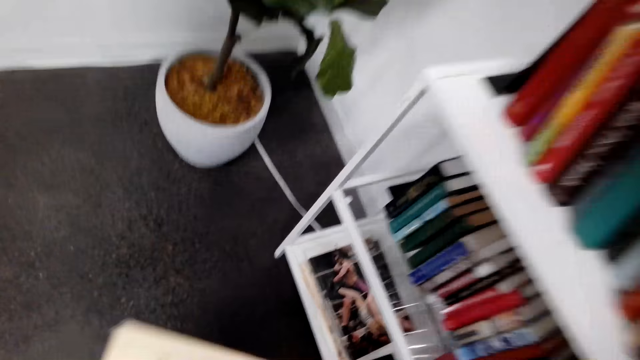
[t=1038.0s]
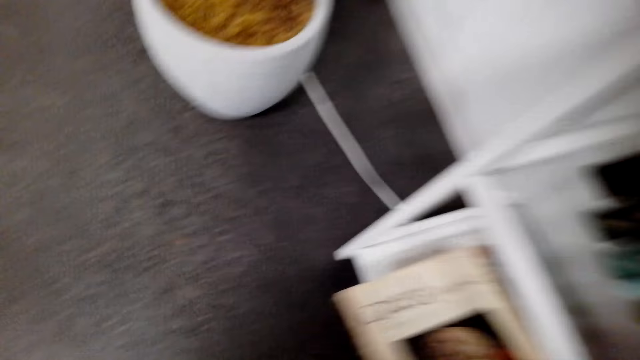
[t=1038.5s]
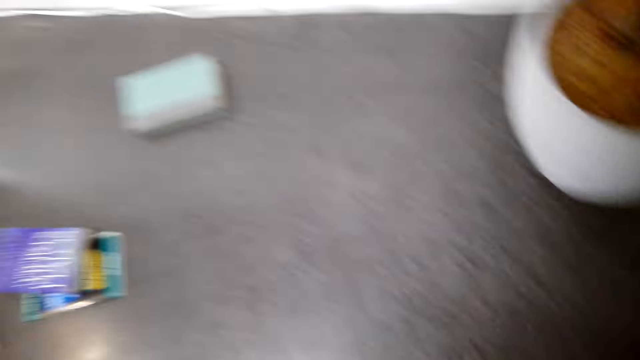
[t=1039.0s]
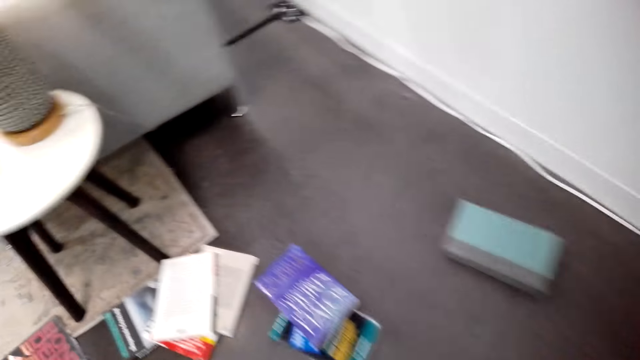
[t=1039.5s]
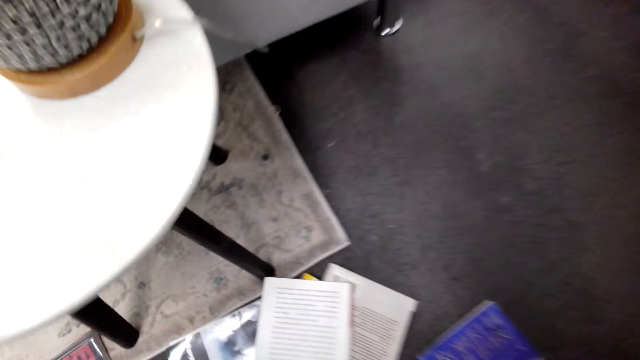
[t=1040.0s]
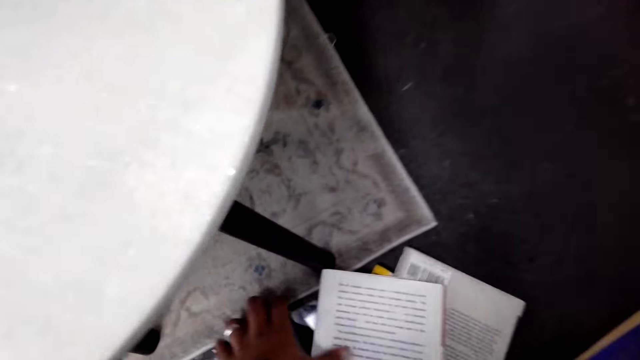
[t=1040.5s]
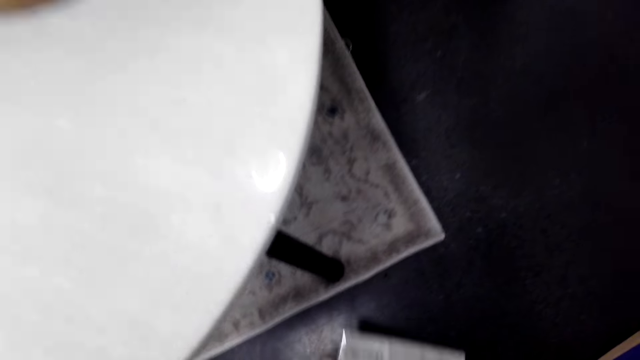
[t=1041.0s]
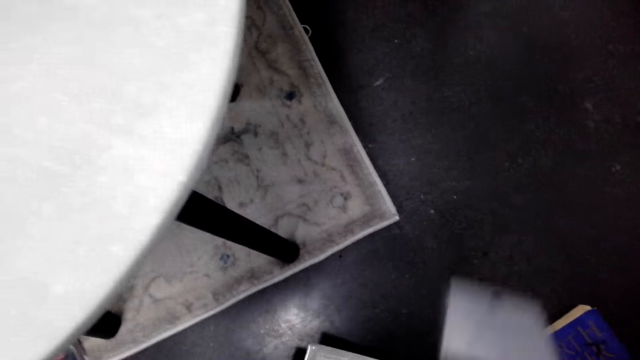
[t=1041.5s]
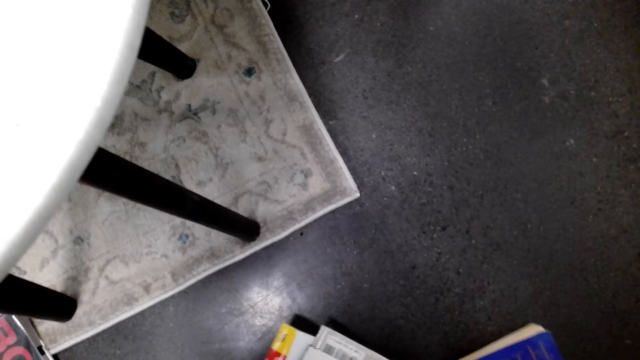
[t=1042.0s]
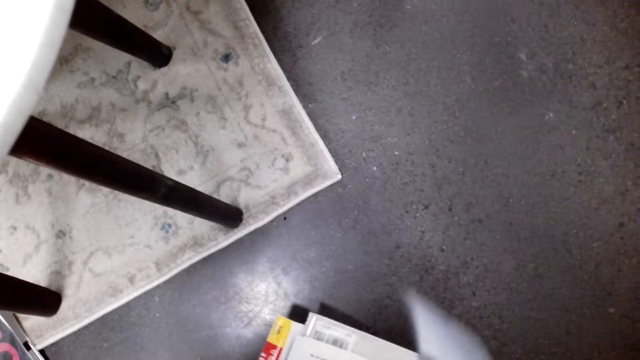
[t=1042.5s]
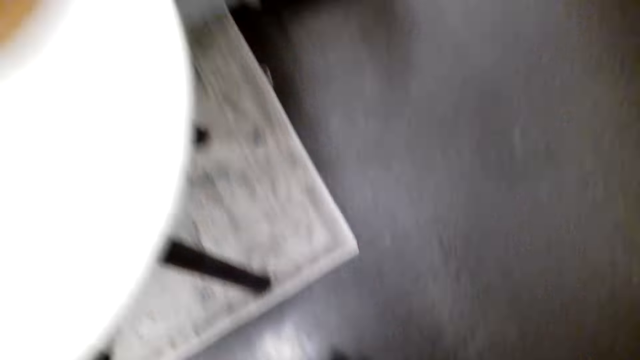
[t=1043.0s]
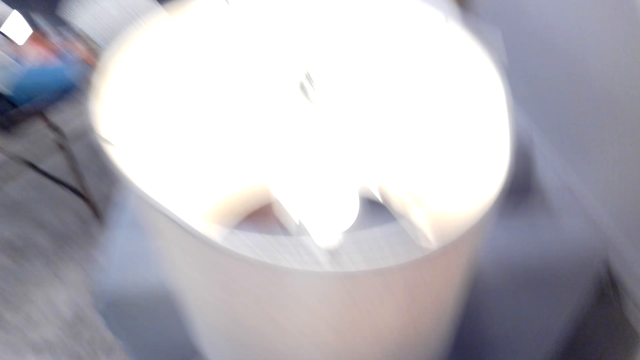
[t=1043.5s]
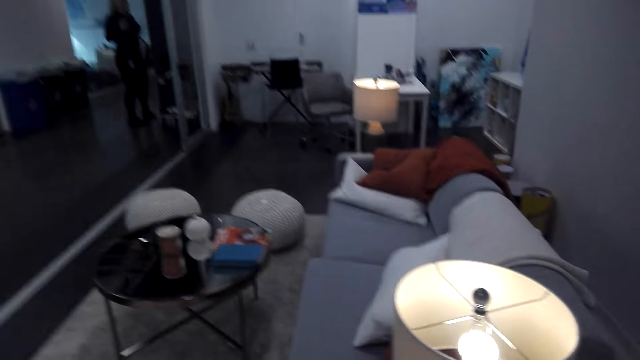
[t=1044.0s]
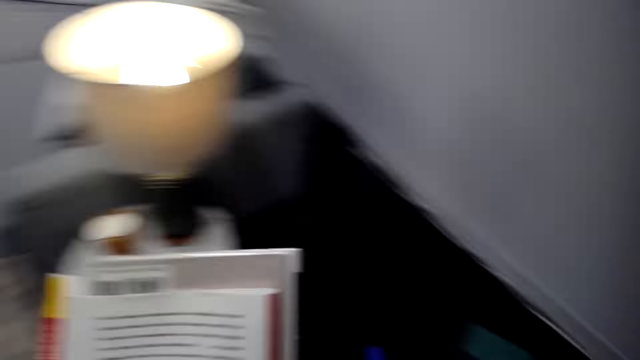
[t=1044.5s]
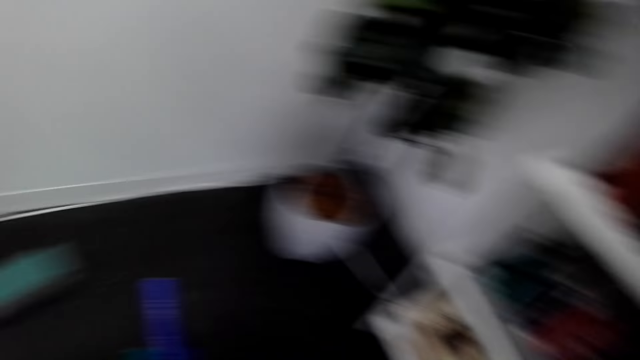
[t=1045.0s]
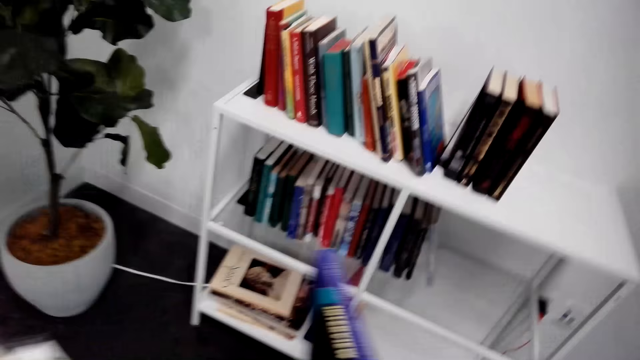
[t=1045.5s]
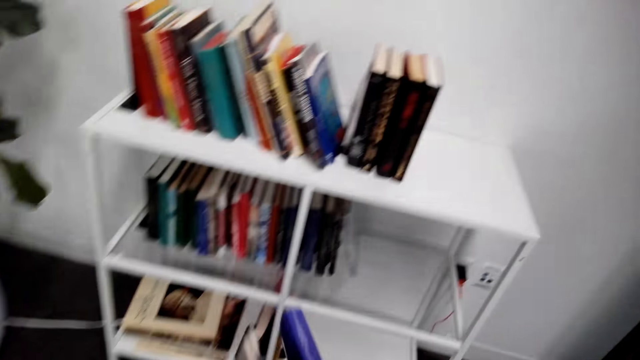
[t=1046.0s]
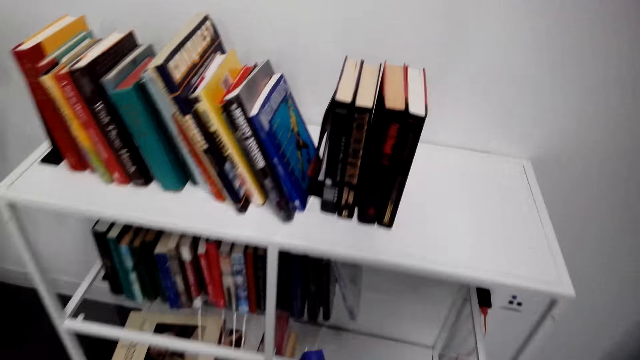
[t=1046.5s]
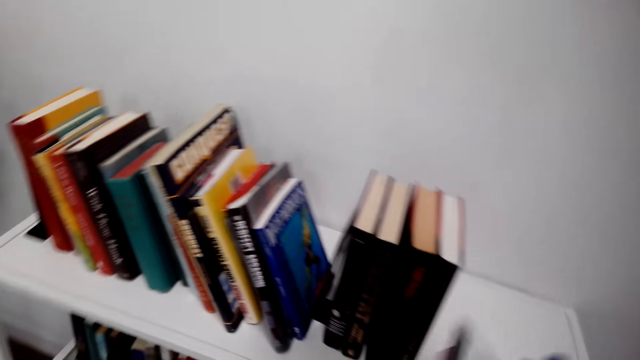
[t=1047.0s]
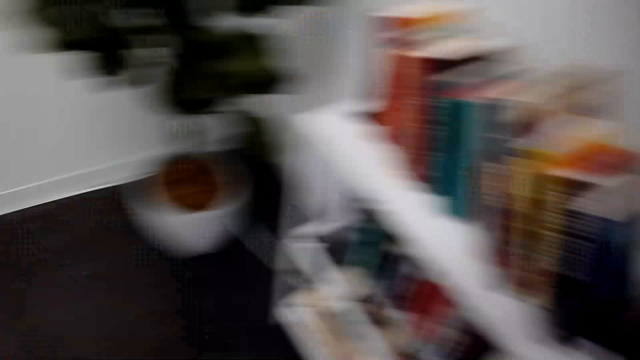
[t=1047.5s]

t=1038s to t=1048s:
The camera wearer walks around. They collect books on the floor. They turn around.

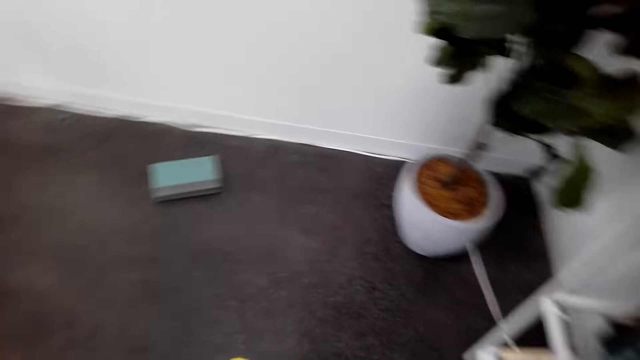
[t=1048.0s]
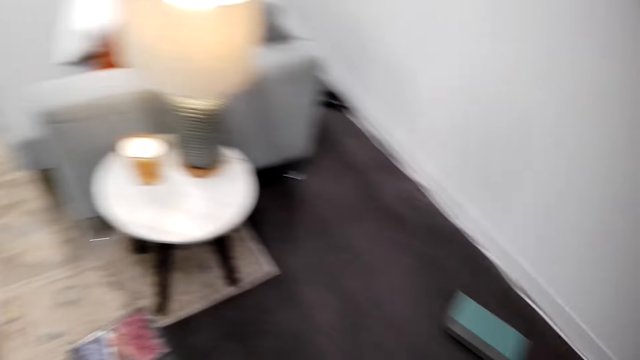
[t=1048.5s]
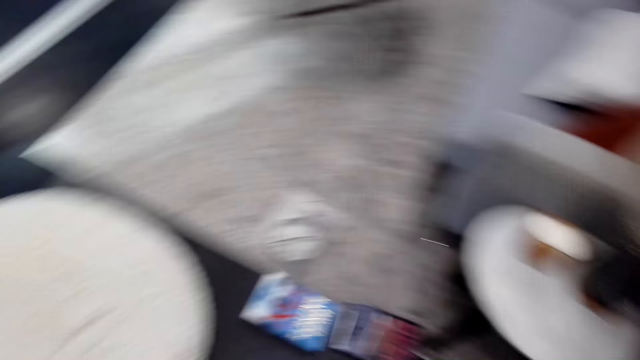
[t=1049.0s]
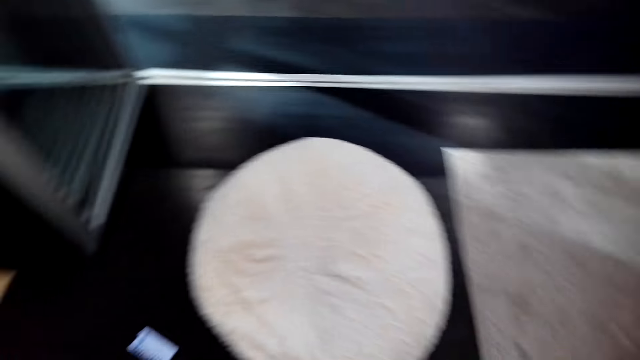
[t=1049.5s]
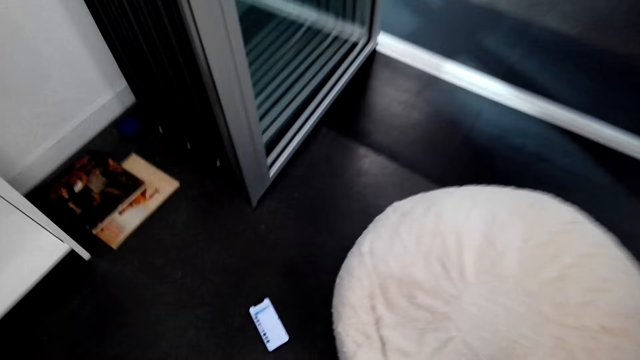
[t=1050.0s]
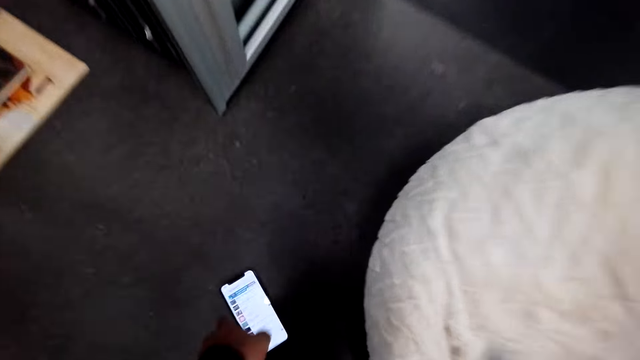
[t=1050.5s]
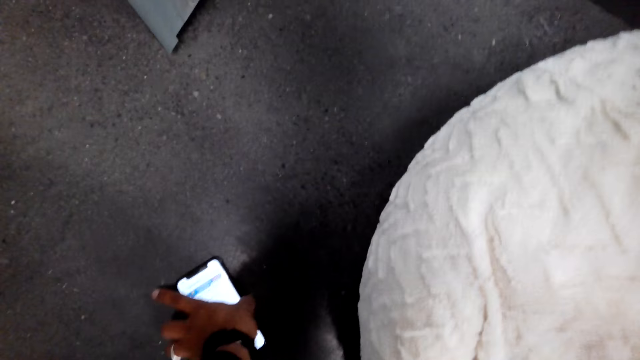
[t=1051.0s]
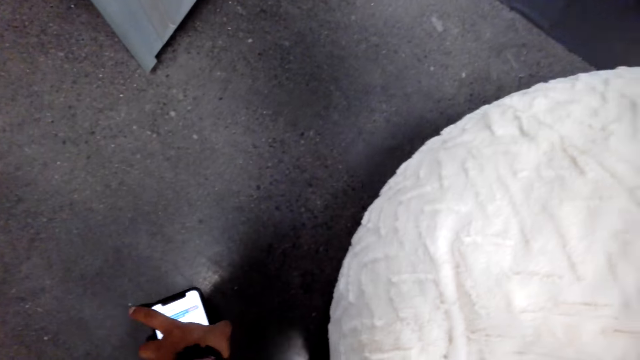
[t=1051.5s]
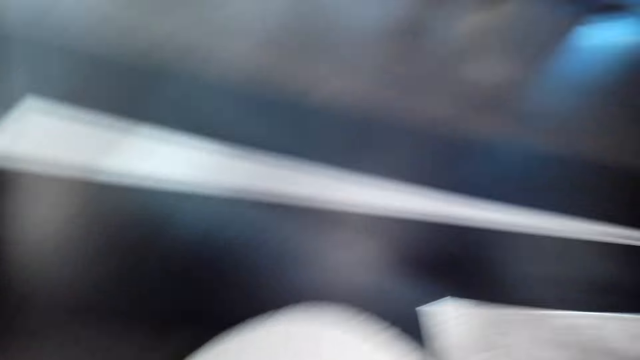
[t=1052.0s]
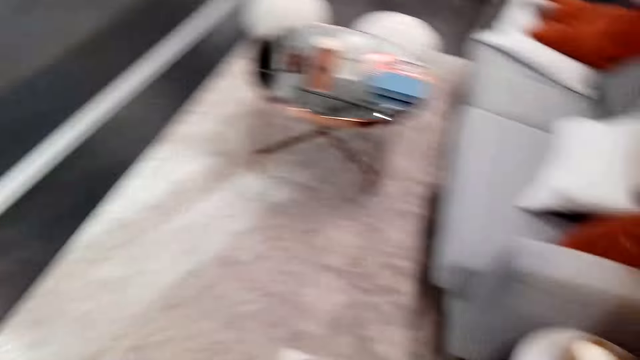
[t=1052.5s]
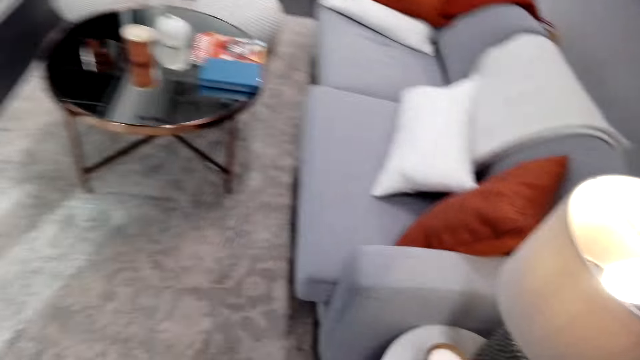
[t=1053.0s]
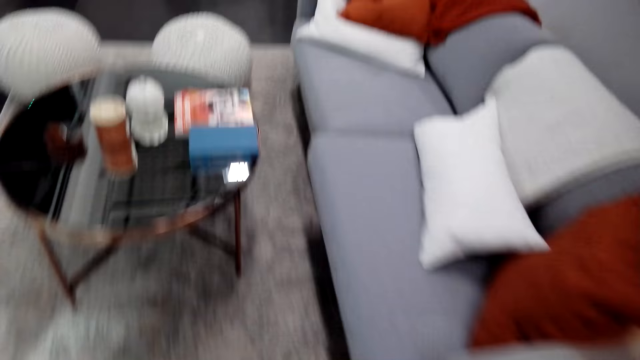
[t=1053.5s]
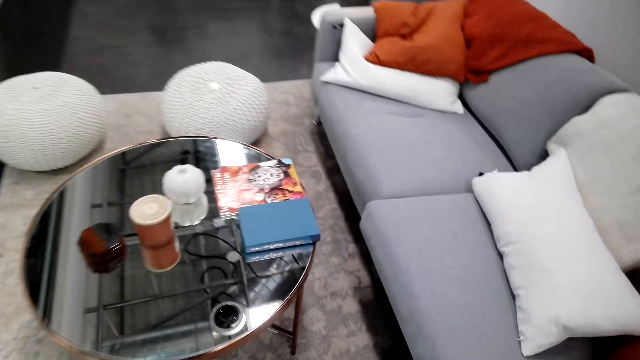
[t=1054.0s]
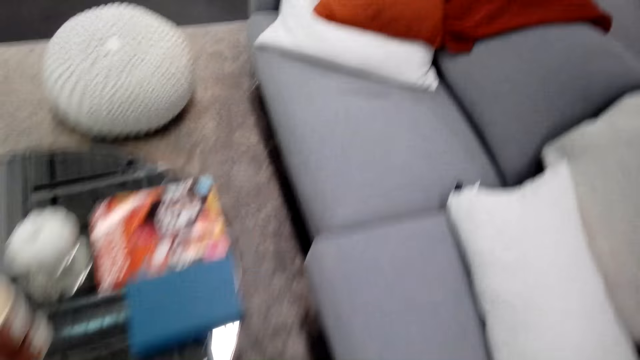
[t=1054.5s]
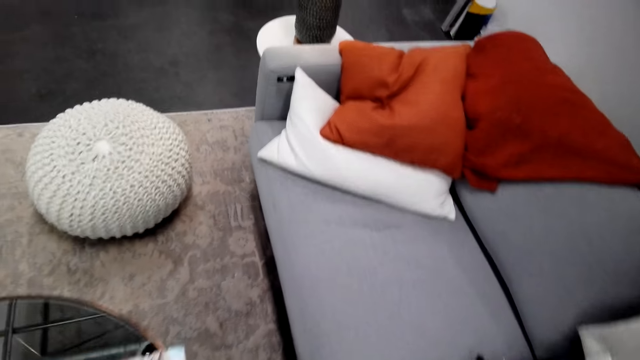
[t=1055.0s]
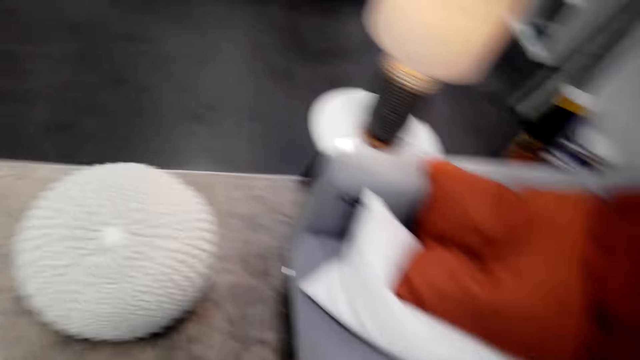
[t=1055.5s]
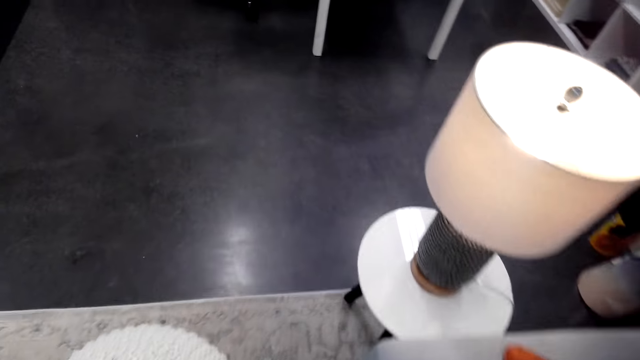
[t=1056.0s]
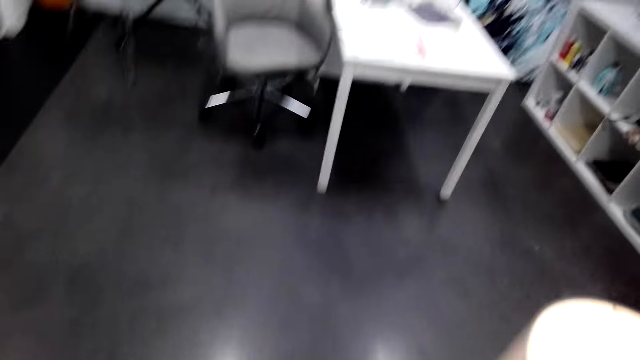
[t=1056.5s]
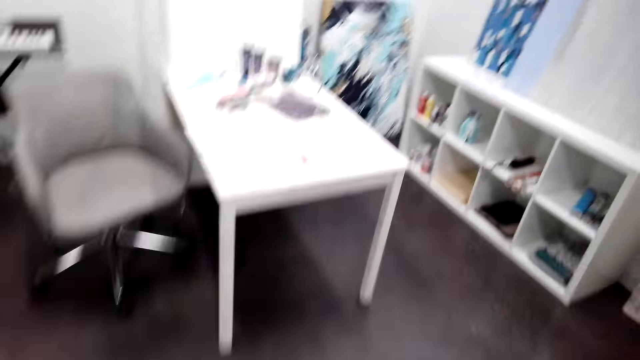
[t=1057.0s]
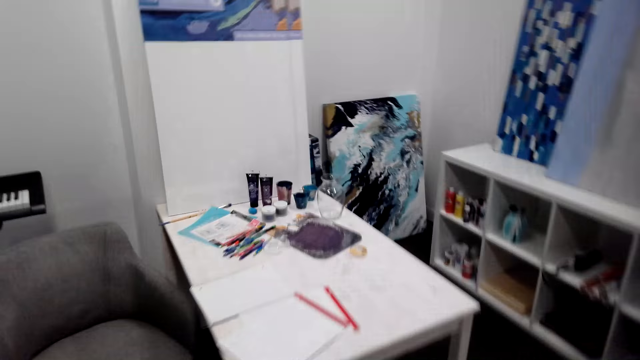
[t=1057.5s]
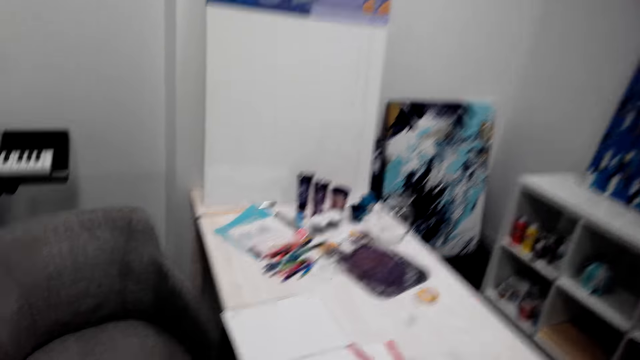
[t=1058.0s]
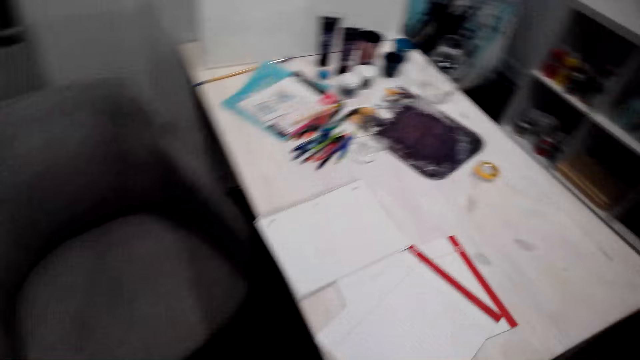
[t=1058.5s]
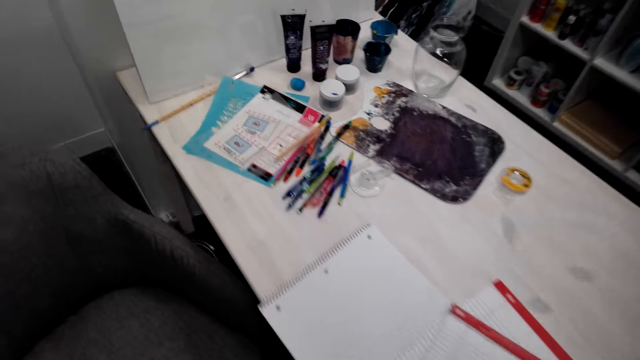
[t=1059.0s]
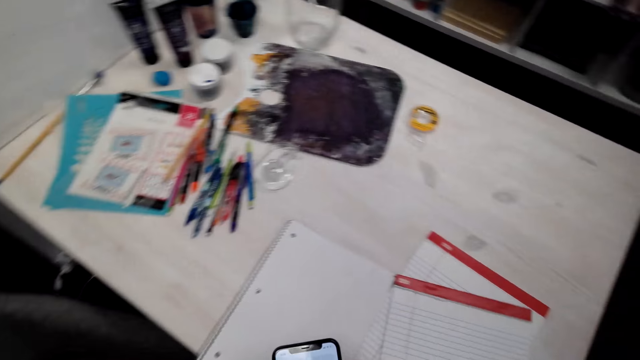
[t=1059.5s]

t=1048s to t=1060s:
The camera wearer looks around. They pick up a phone on the floor. They touch the phone. They walk around.
